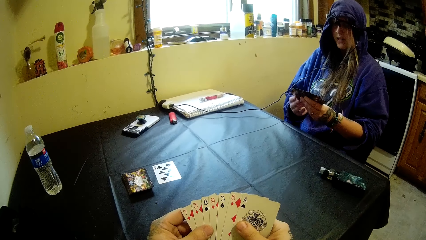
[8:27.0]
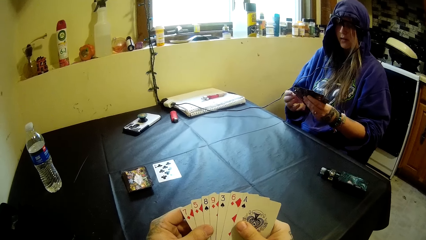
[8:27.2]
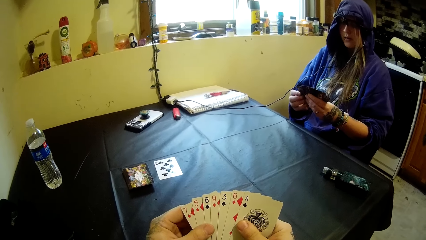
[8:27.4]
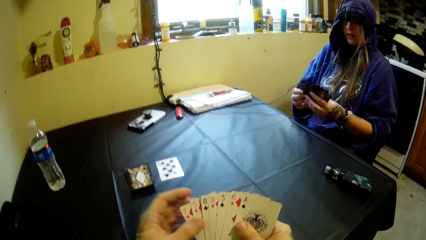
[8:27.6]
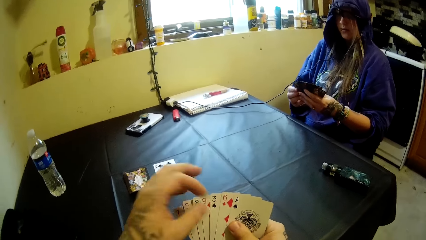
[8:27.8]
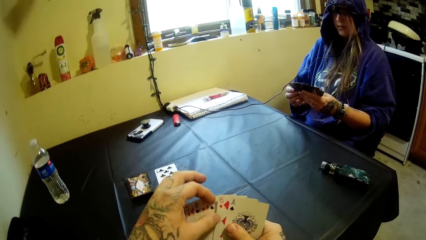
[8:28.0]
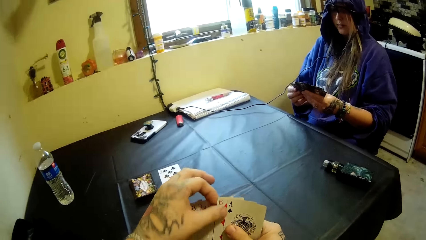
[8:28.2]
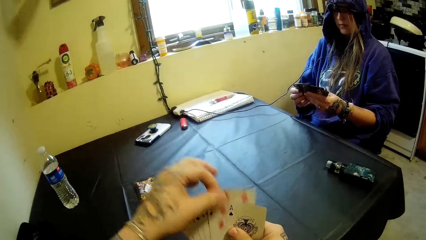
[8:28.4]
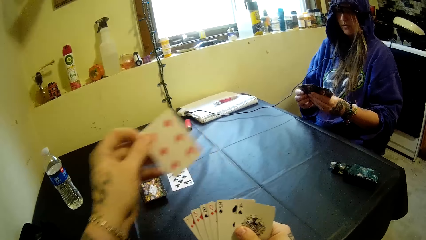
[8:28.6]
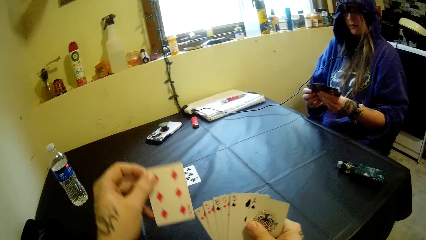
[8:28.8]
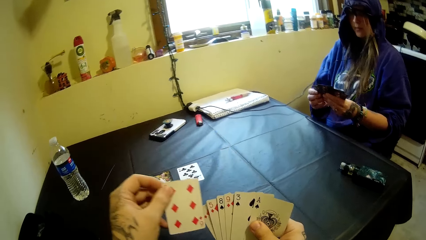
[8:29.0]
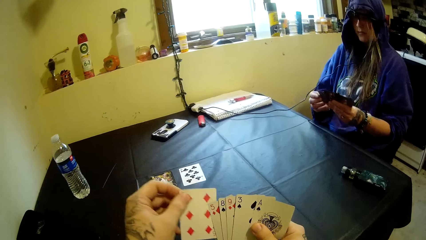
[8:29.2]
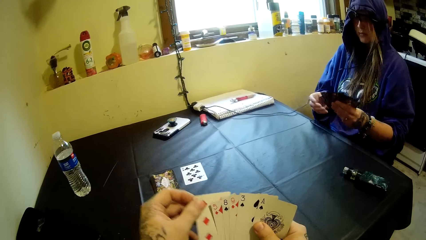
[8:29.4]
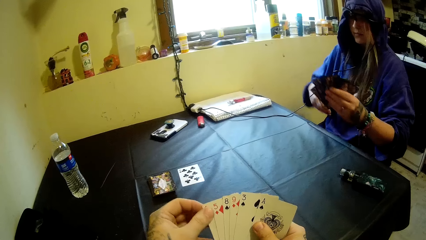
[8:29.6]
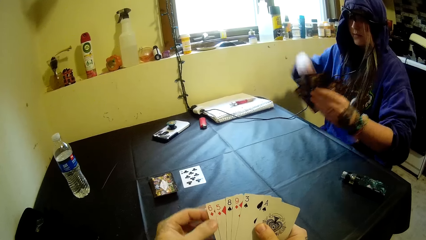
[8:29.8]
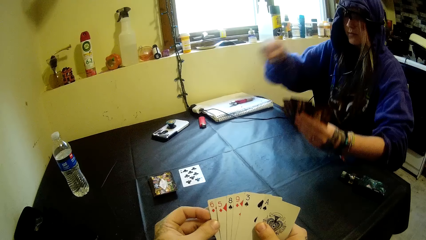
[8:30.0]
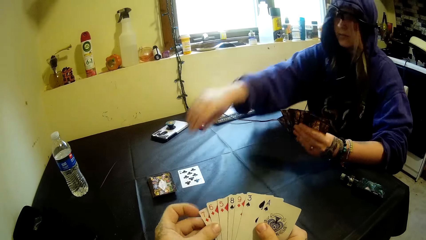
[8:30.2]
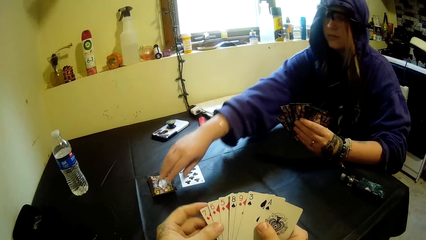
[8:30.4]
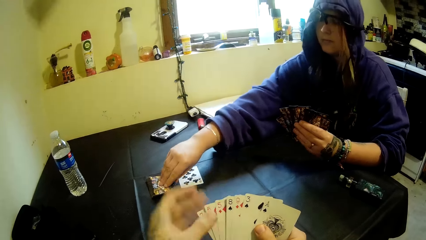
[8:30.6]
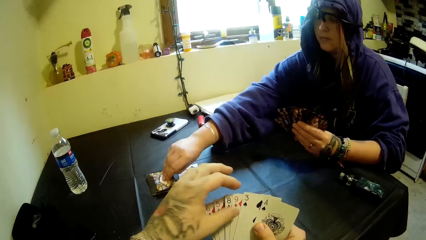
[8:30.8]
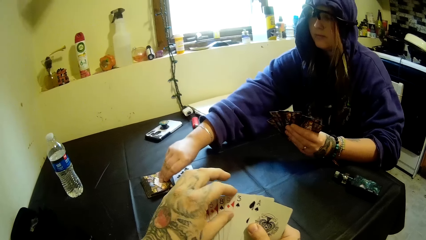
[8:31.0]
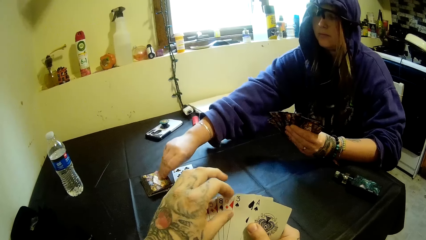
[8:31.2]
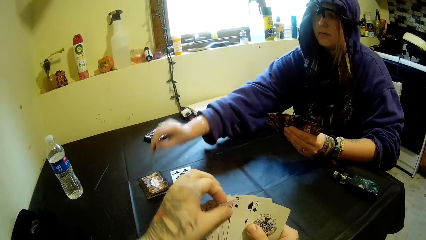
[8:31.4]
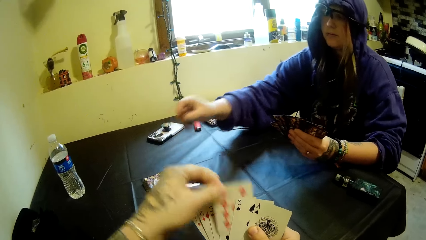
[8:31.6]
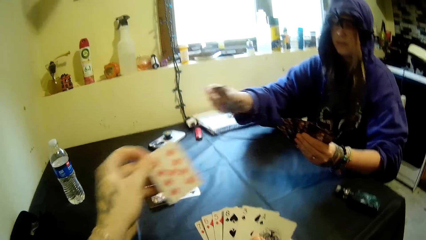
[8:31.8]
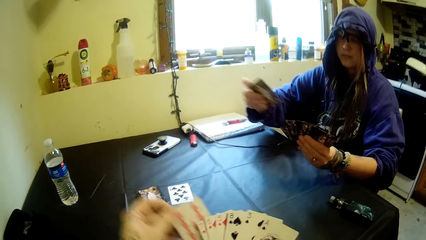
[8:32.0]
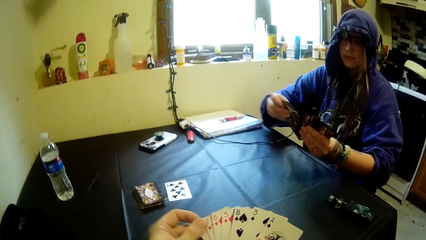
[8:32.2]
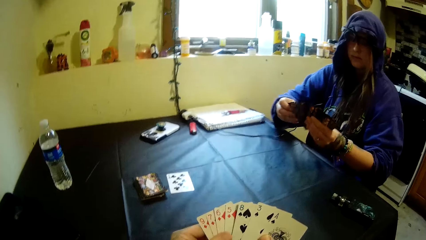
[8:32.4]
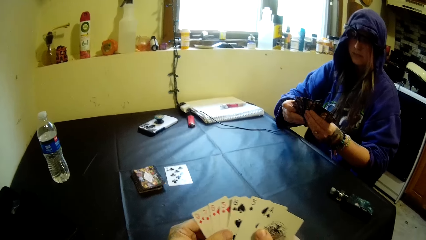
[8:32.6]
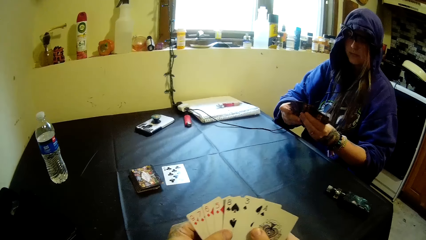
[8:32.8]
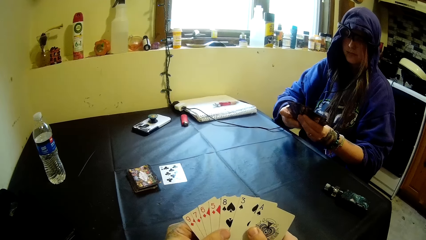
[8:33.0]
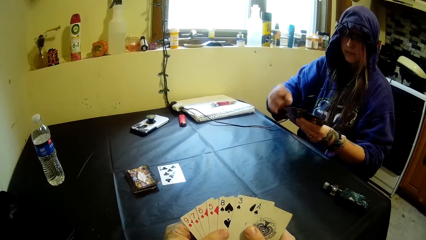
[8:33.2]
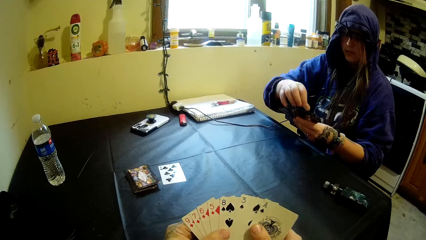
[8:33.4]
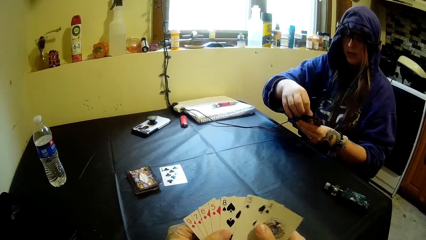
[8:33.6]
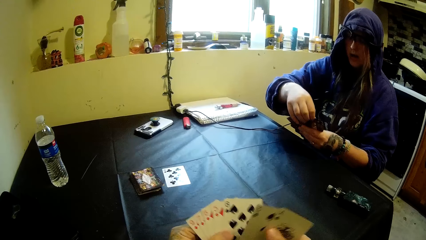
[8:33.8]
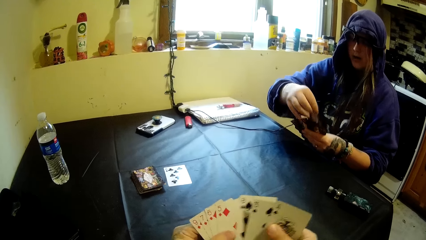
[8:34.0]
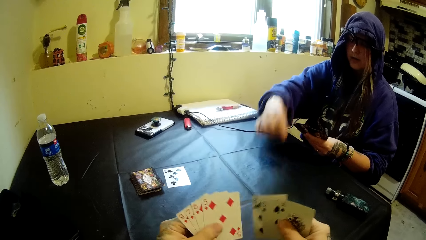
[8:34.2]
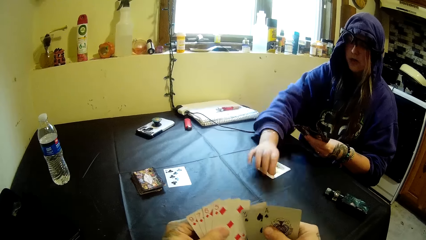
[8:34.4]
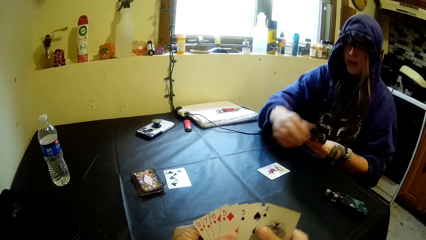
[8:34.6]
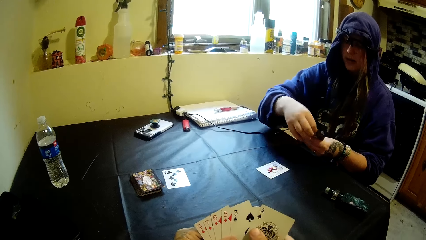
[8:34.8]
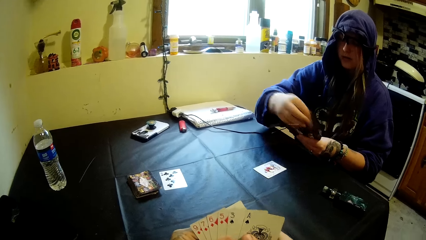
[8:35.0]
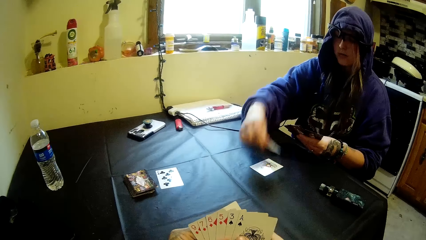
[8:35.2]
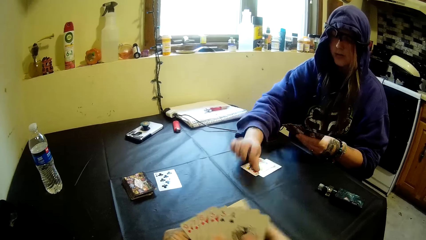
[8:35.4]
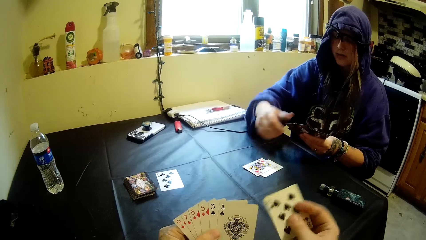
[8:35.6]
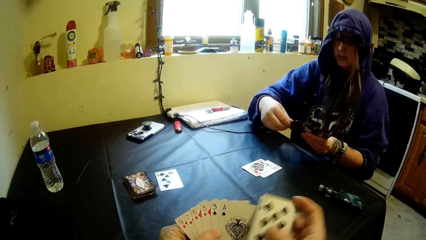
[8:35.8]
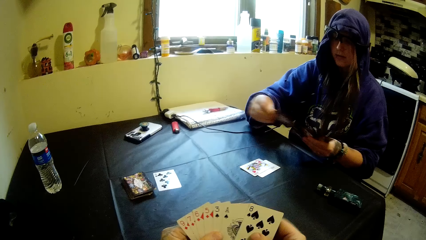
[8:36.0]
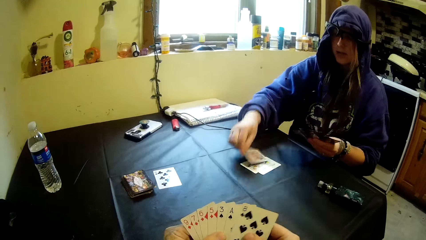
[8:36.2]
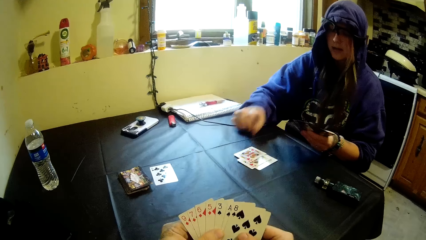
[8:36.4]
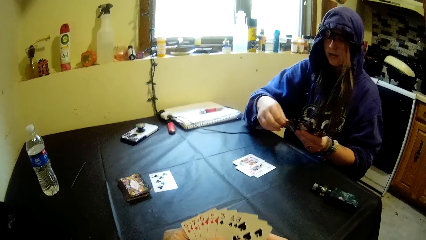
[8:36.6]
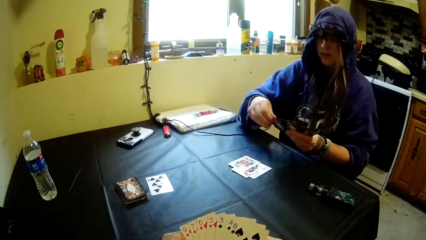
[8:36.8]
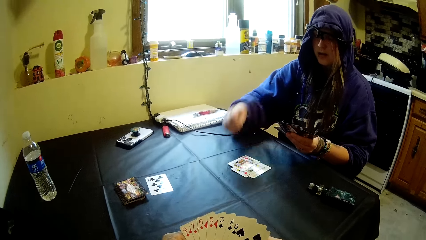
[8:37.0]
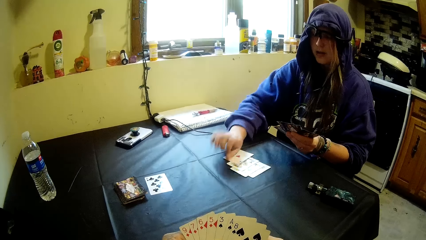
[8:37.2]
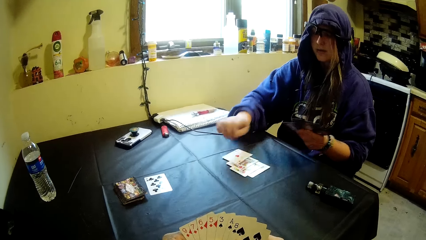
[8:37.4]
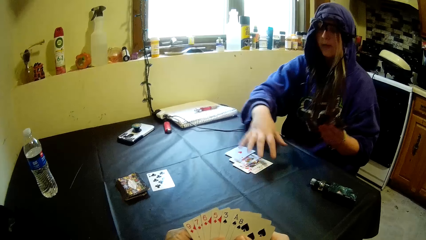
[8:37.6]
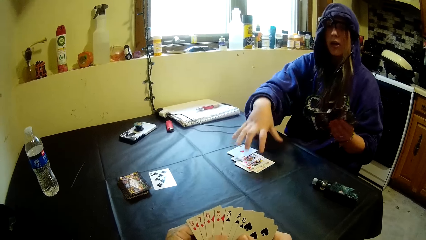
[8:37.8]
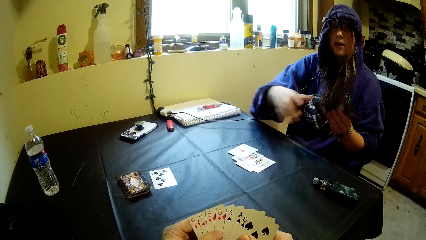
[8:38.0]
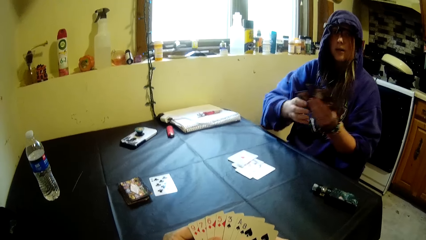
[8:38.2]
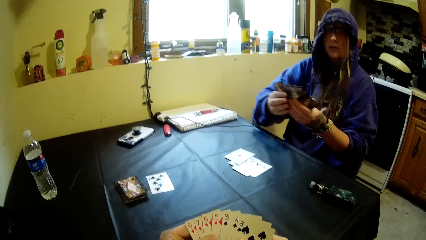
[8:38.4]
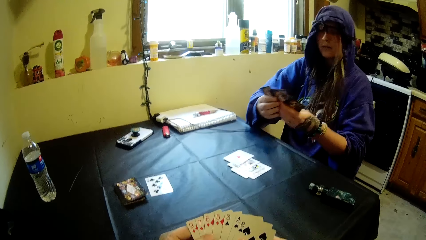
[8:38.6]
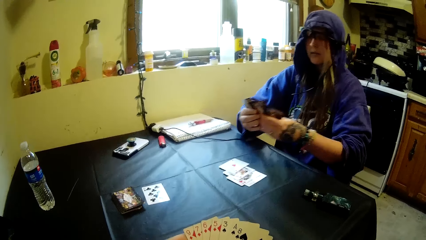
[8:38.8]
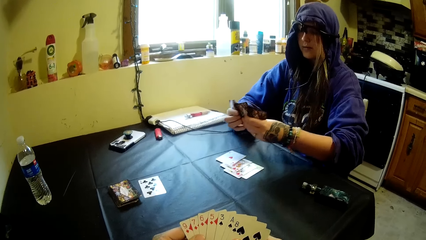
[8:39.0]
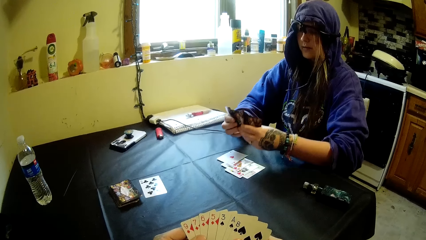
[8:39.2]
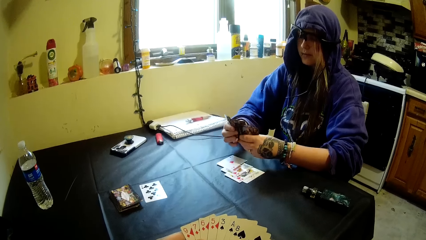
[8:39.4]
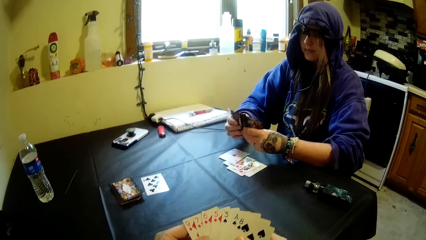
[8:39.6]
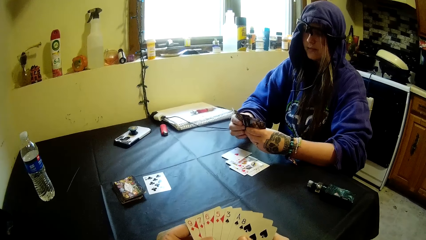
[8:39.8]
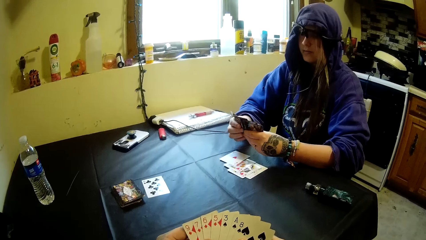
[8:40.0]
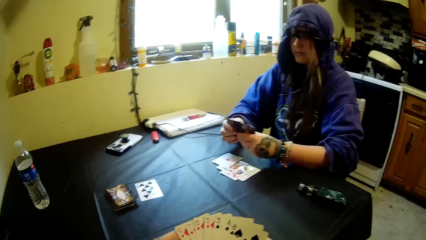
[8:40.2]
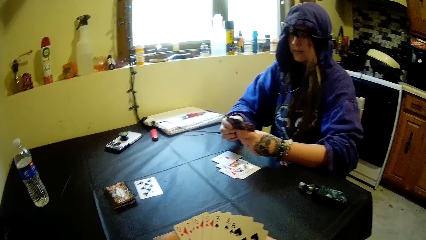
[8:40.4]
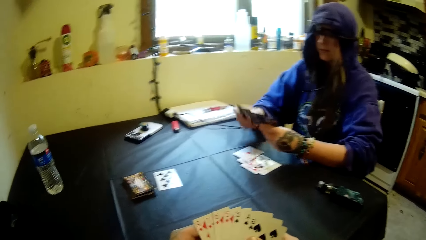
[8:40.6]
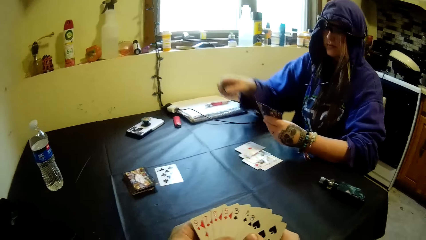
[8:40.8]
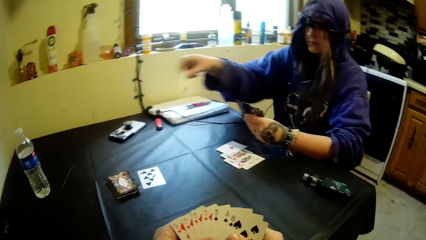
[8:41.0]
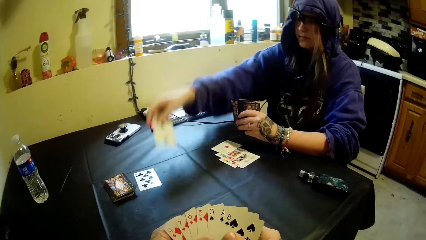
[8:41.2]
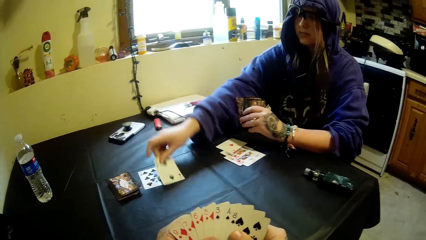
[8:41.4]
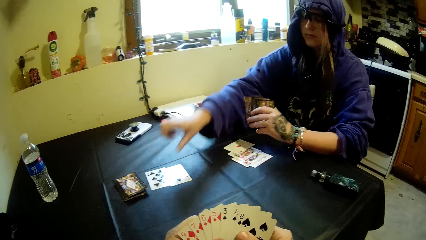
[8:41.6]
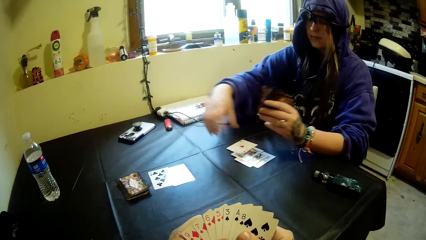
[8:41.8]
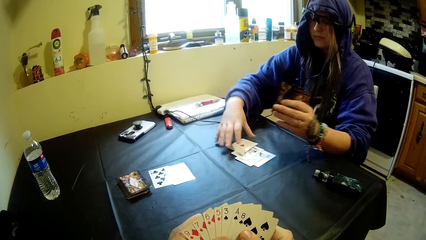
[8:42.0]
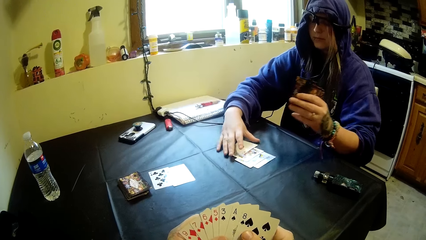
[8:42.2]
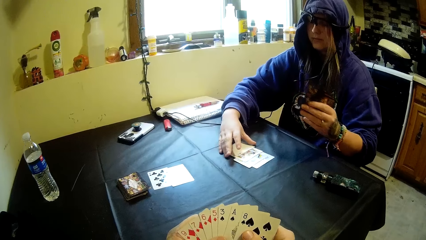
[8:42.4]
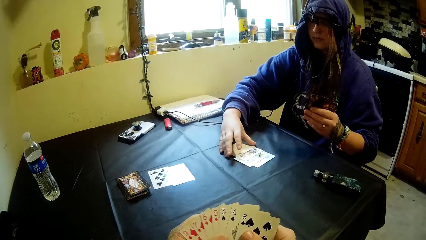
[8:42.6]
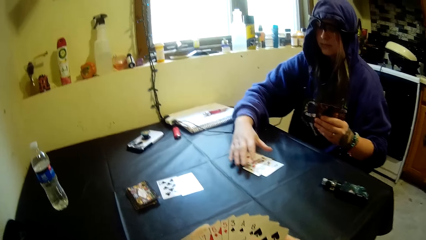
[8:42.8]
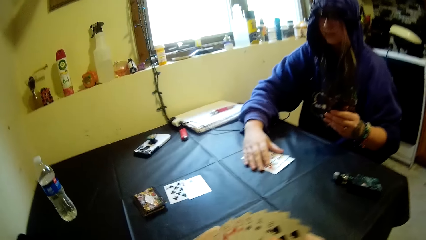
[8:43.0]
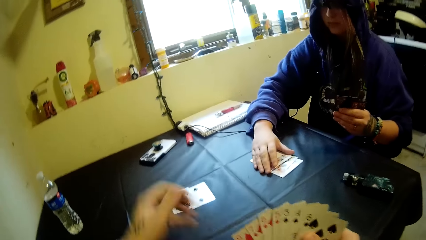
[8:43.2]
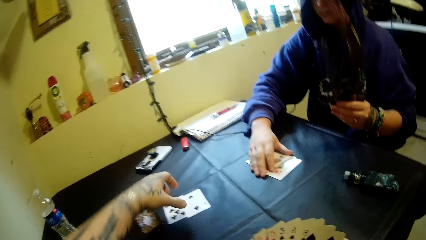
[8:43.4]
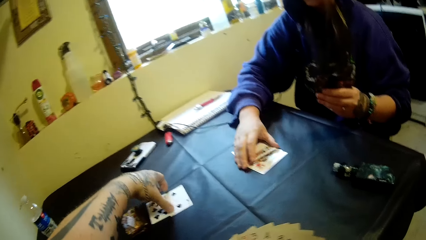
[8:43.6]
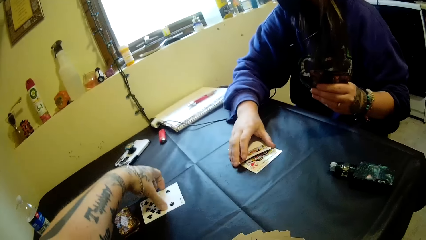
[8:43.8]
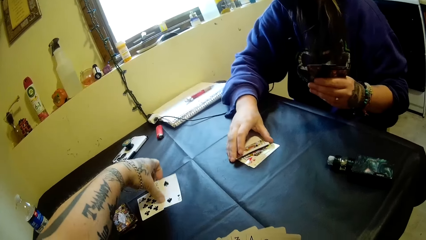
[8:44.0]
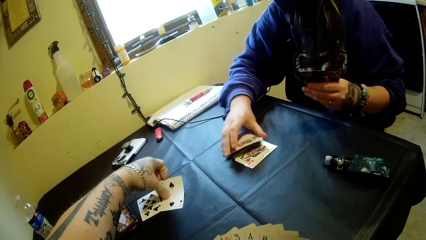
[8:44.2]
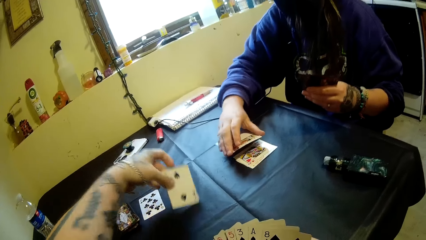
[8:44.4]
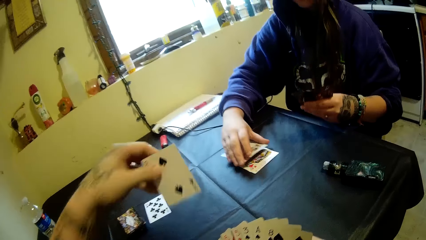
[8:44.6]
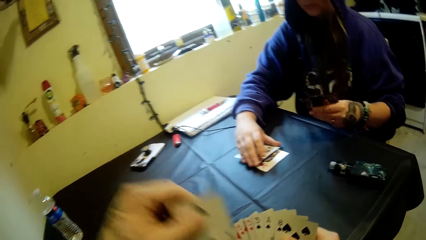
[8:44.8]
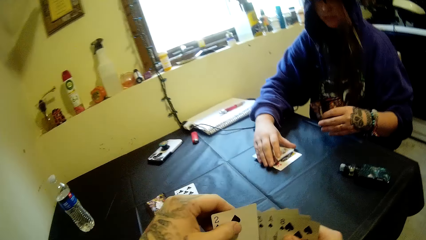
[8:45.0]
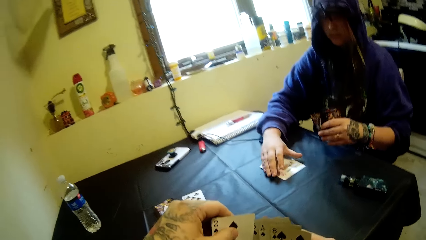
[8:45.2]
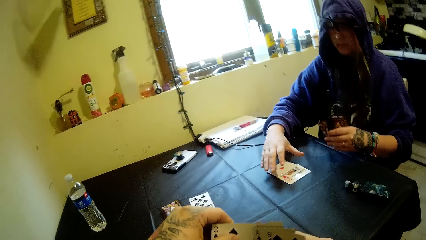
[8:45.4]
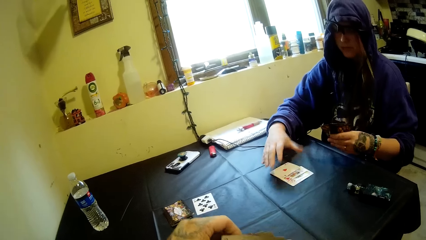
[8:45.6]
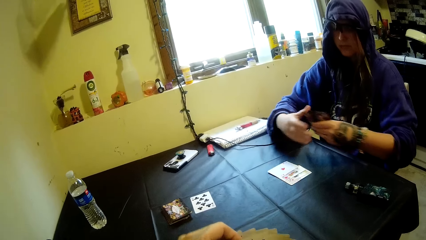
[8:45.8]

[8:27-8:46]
The camera wearer shuffles the cards. The woman picks up a card from the deck of cards on the table with her right hand. The woman drops some cards on the table with her right hand. The woman lays a card on the table repeatedly. The camera wearer picks up a card on the table with his left hand.
